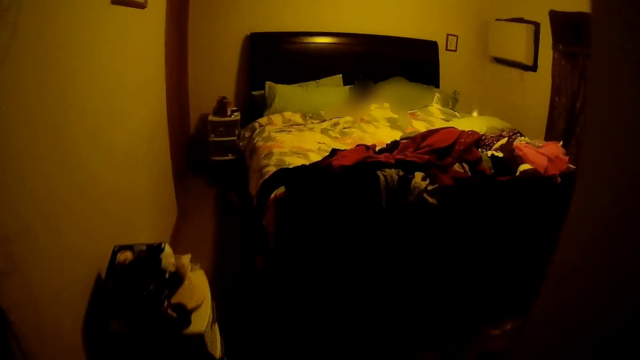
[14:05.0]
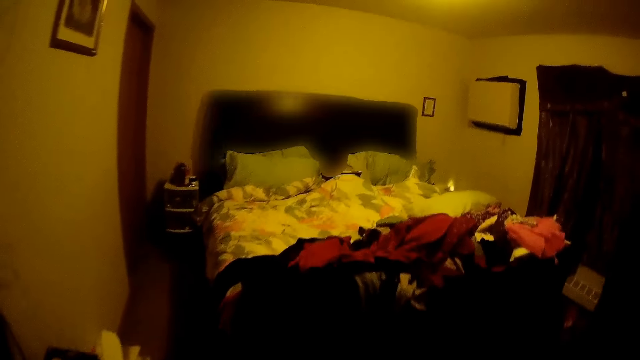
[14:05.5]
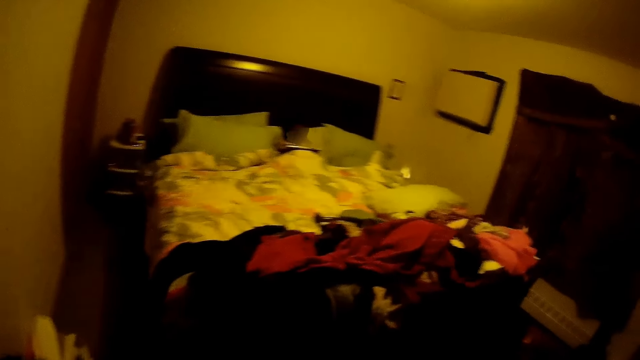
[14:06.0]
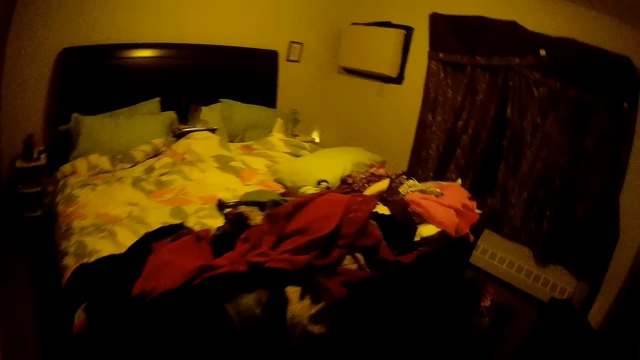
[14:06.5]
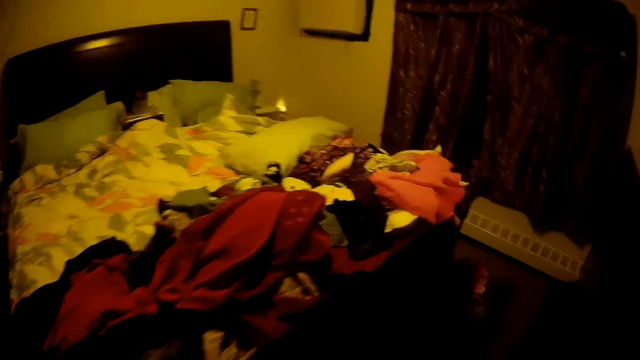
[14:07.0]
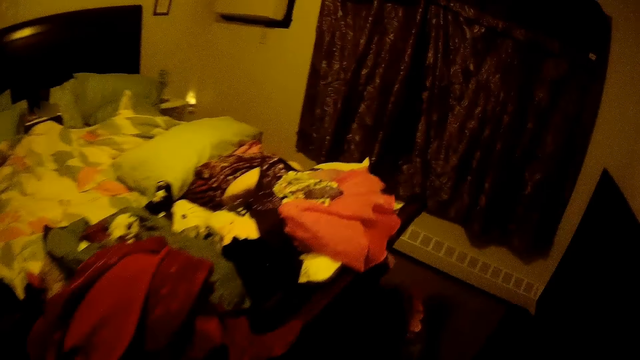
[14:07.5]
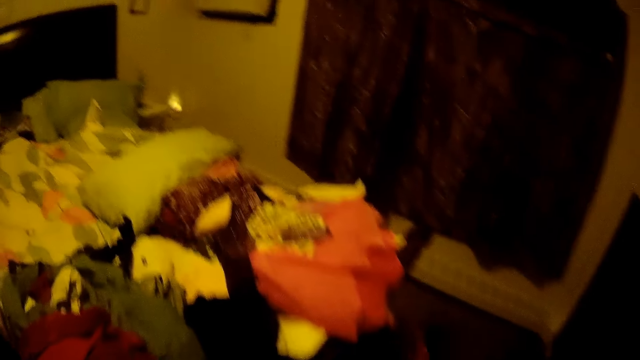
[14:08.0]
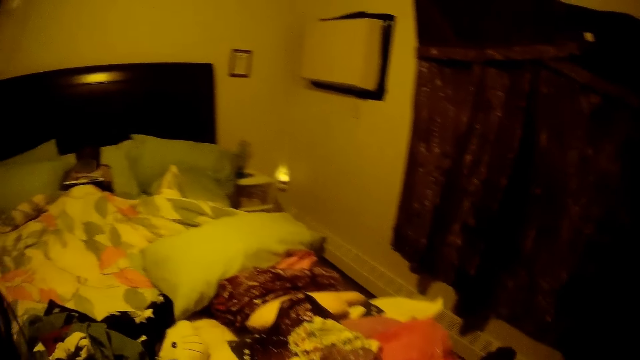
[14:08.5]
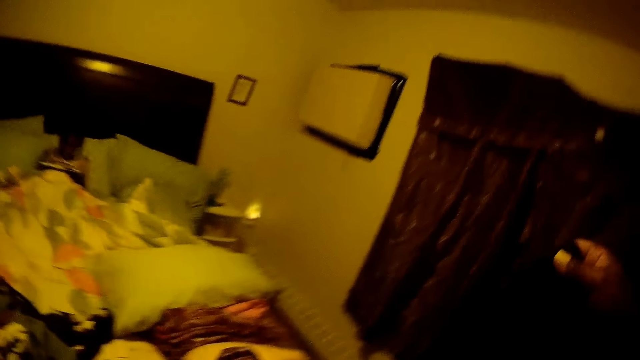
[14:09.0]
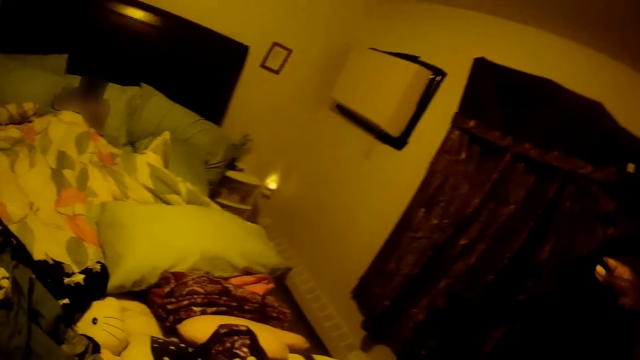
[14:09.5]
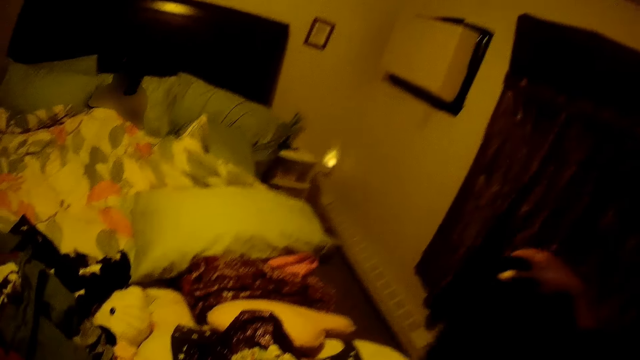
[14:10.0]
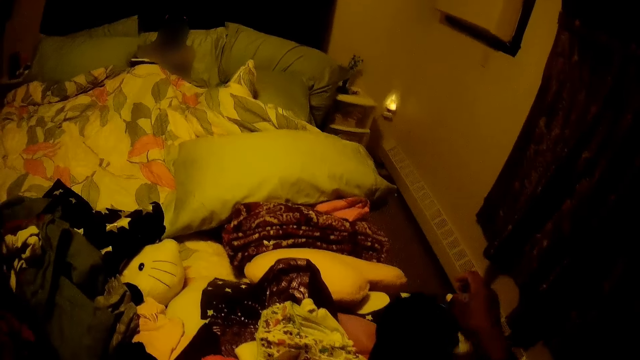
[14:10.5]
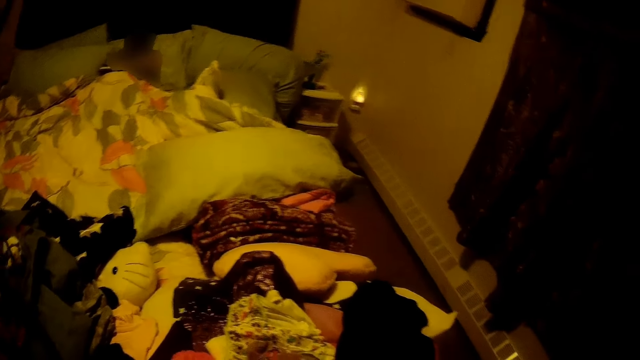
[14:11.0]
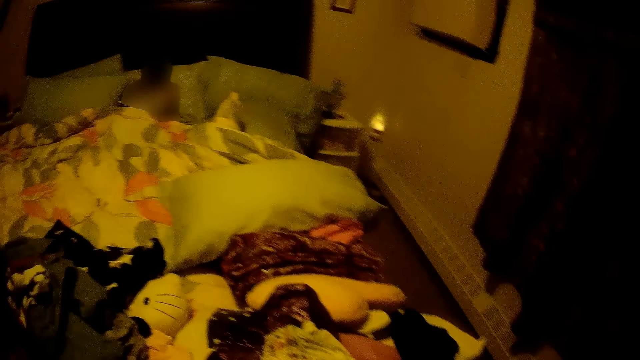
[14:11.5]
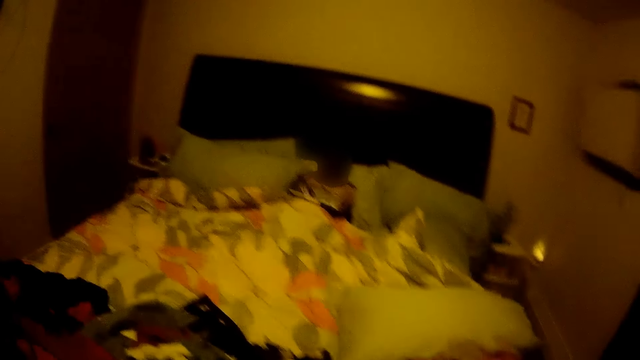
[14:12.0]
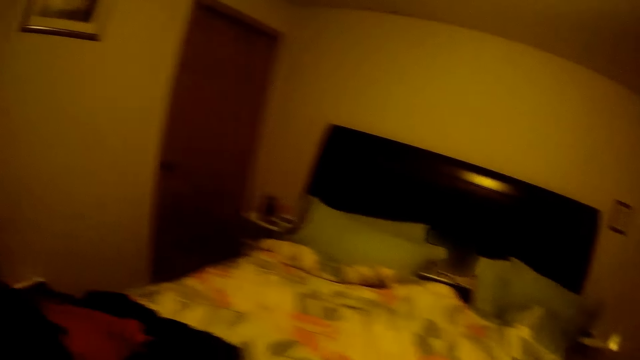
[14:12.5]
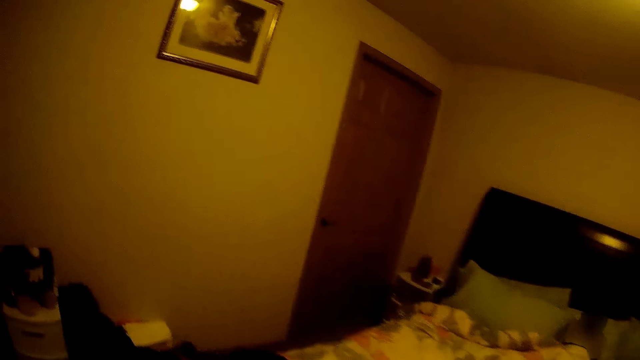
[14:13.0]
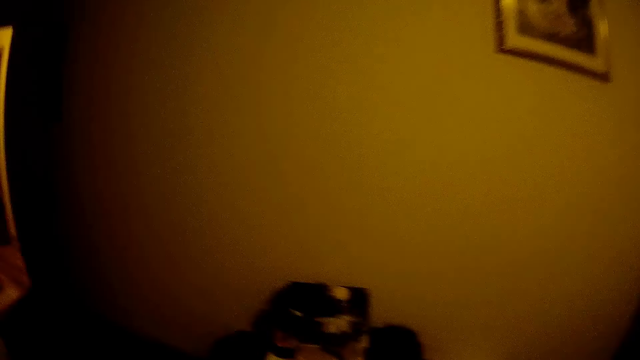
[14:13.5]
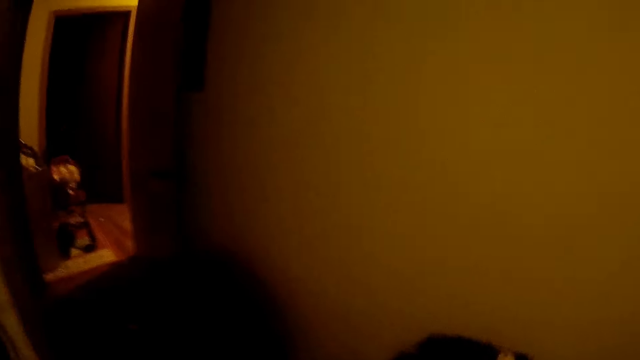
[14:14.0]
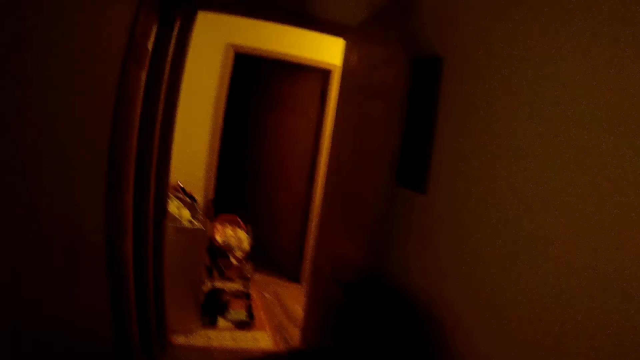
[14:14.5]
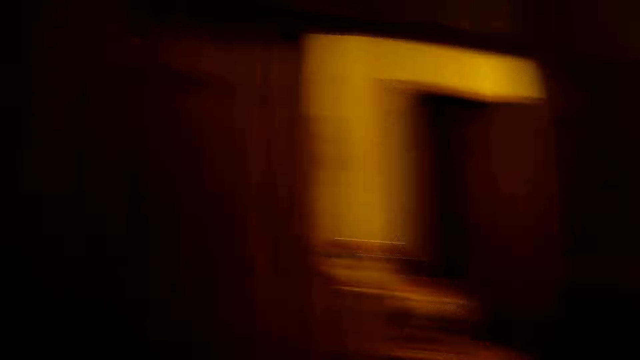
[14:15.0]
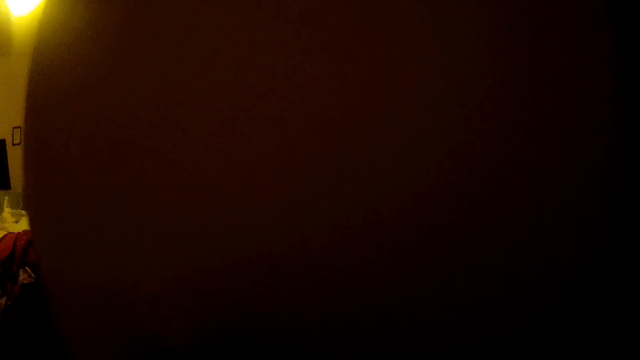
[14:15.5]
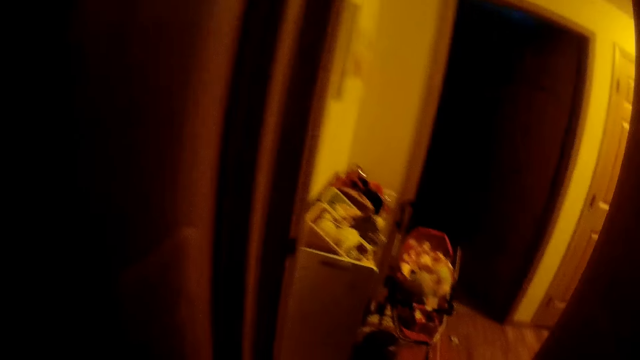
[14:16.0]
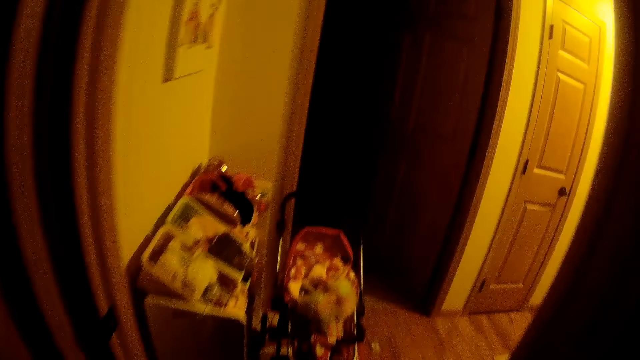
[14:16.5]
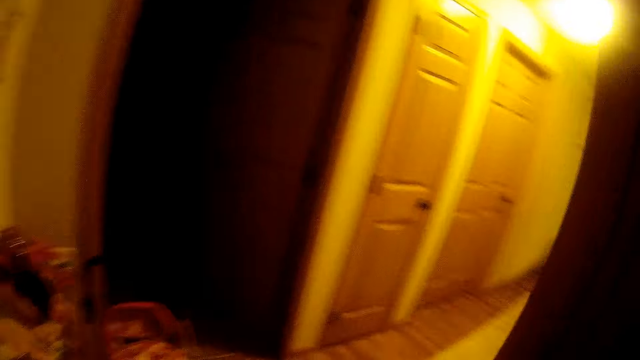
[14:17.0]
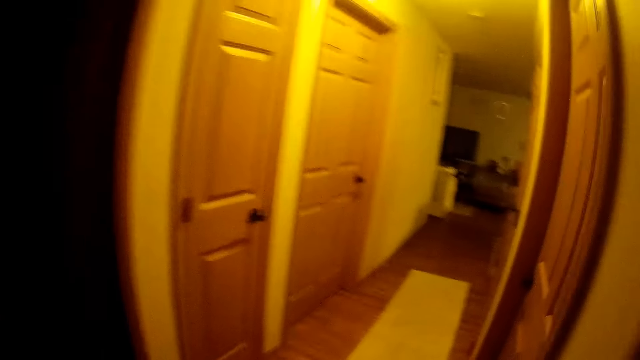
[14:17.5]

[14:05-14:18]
The camera wearer interacts with a child. She holds a black cloth with her right hand. She places the black cloth on the bed. She walks towards the kitchen.

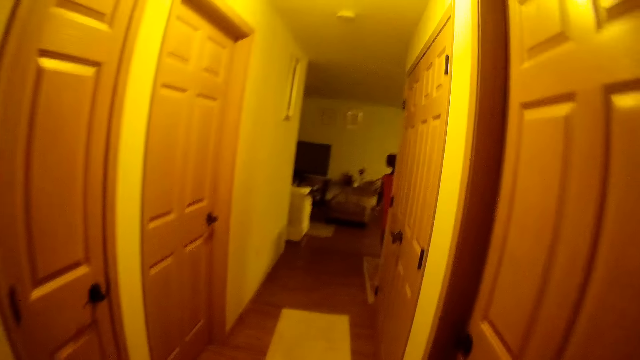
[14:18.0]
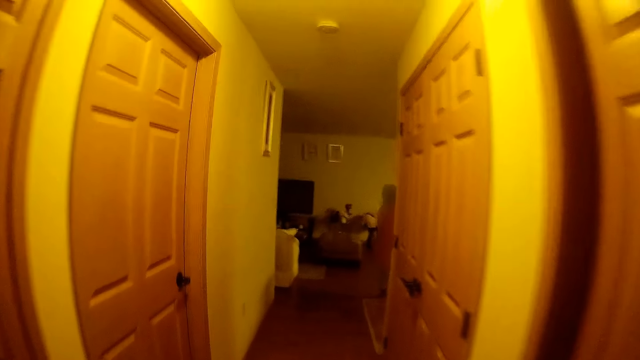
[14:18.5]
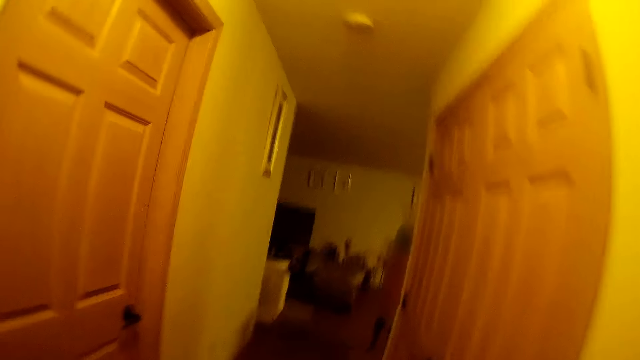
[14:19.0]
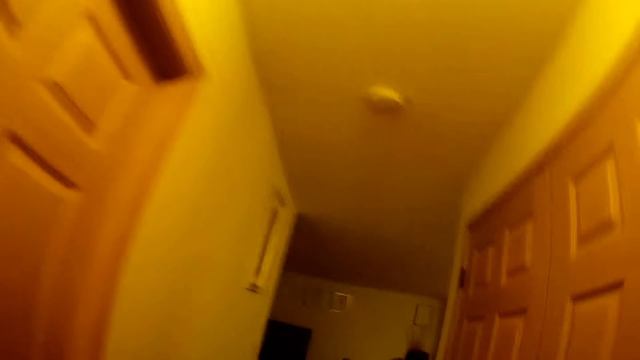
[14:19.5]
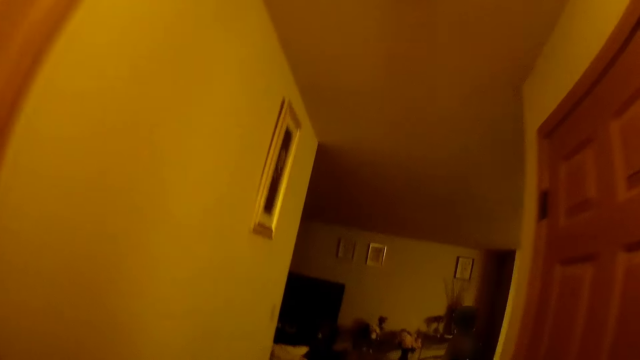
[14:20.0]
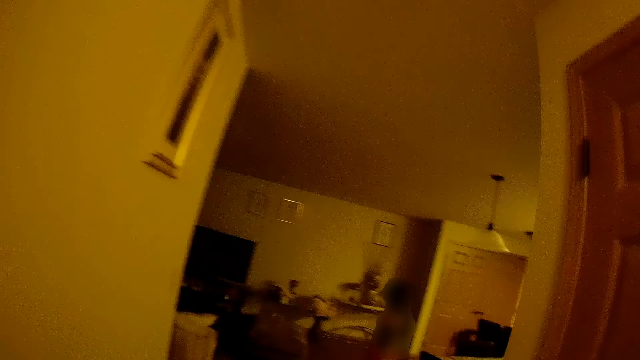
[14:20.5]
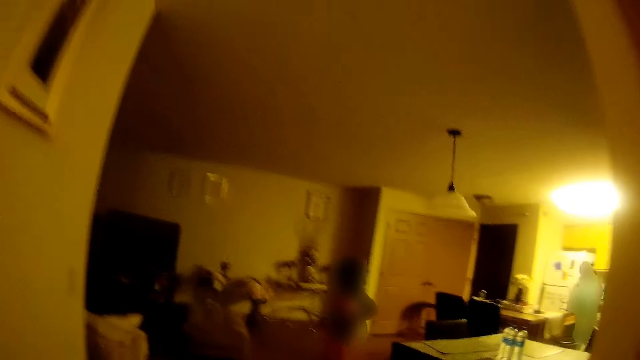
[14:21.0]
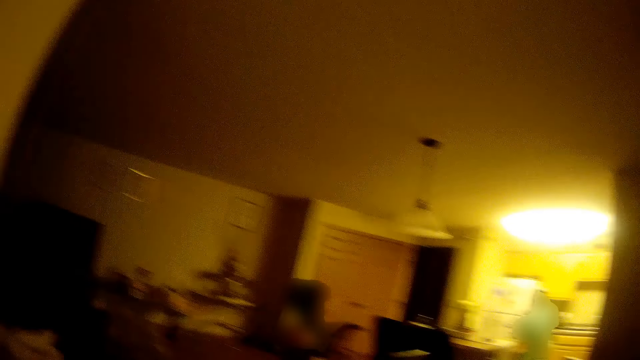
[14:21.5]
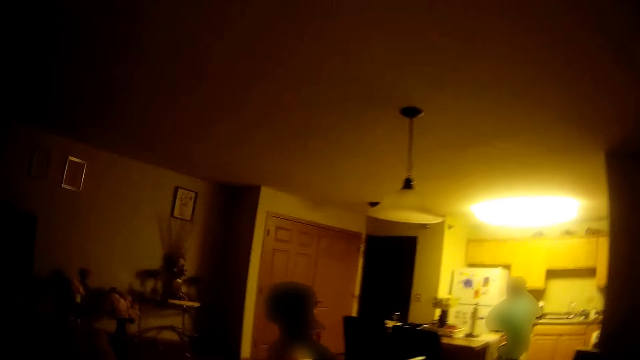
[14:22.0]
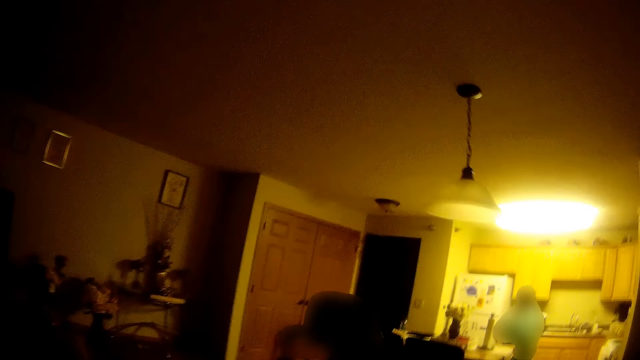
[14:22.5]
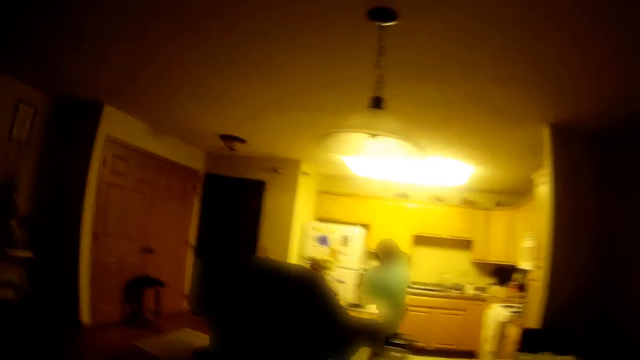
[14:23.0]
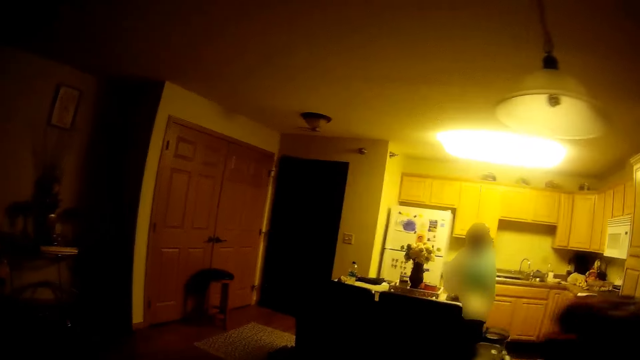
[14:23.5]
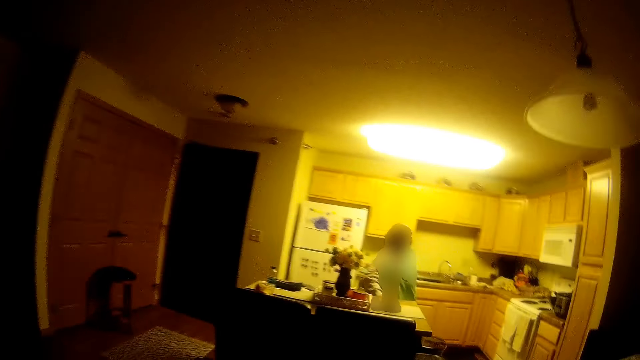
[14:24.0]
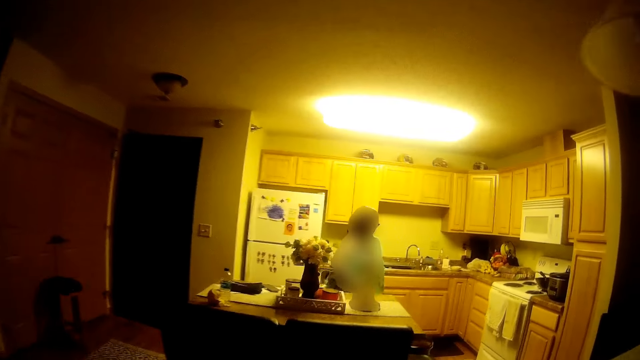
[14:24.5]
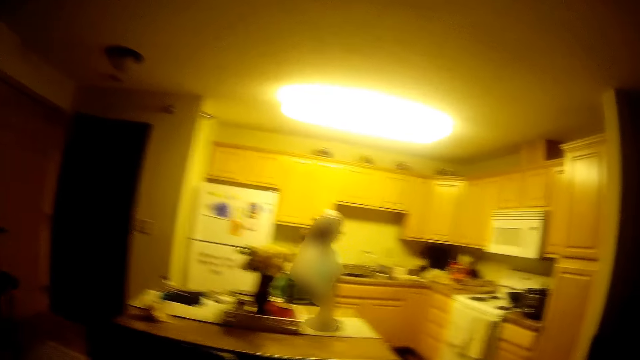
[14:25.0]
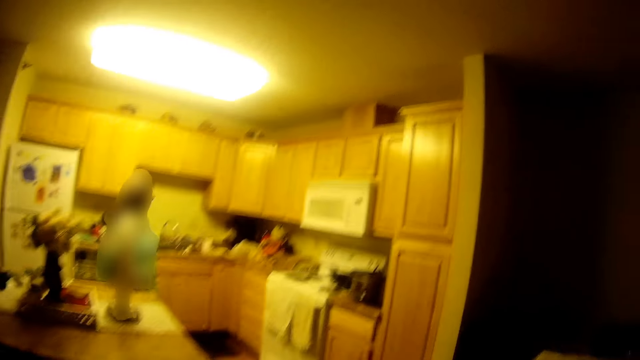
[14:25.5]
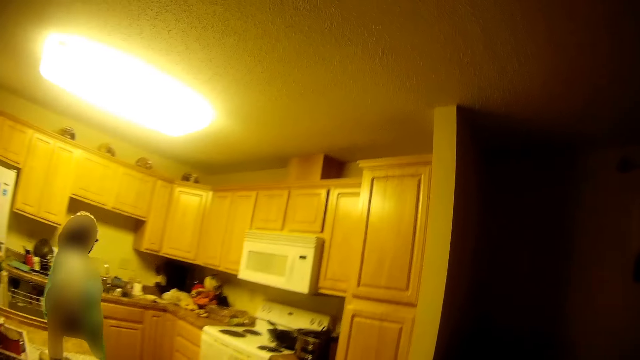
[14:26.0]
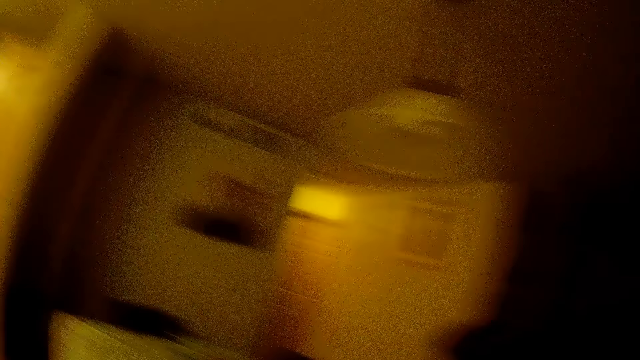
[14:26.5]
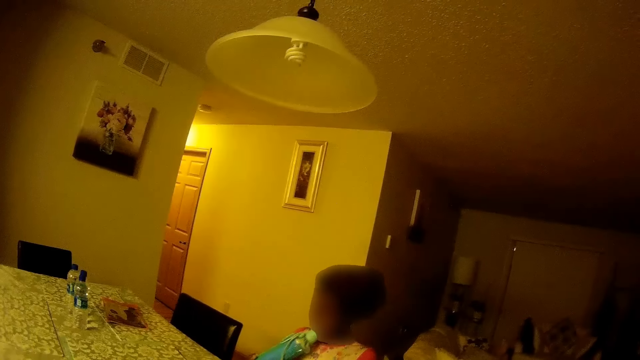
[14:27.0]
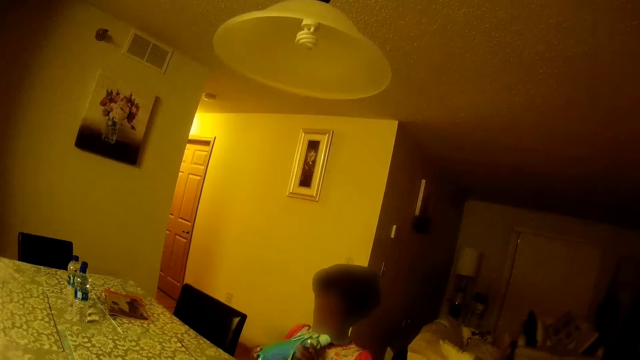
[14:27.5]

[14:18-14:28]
The camera wearer enters the kitchen. They talk with a child and interact with the child.
